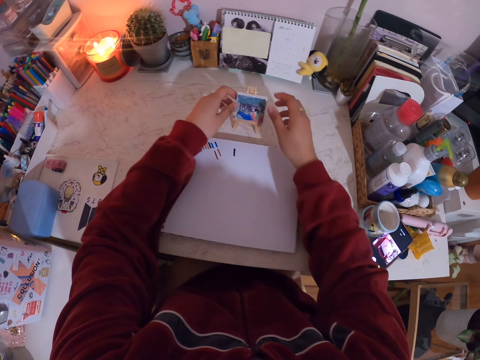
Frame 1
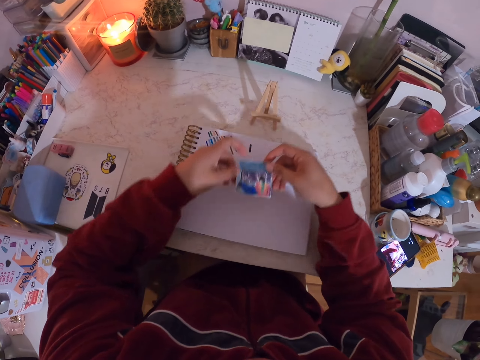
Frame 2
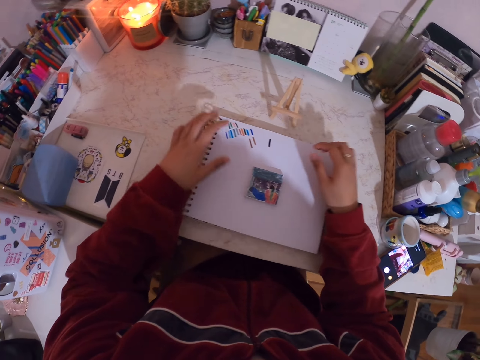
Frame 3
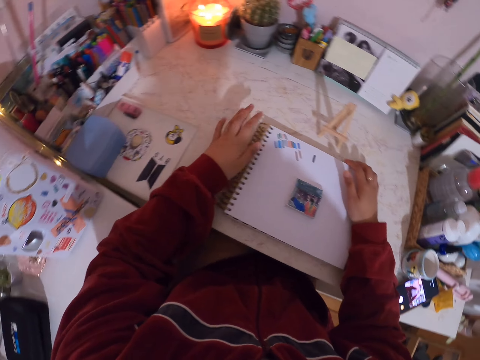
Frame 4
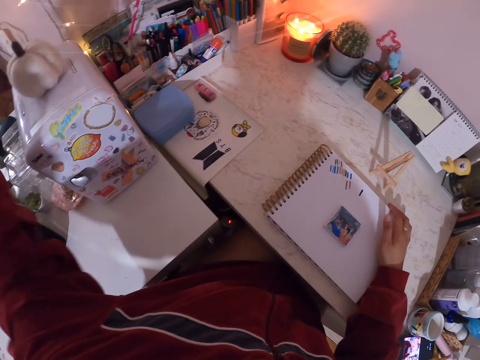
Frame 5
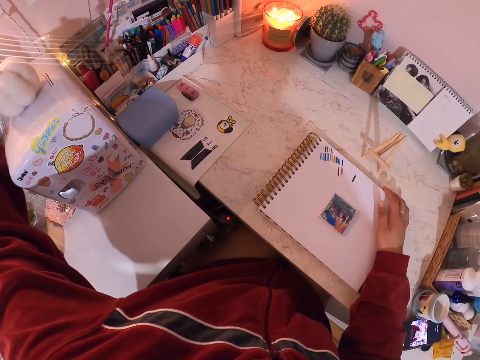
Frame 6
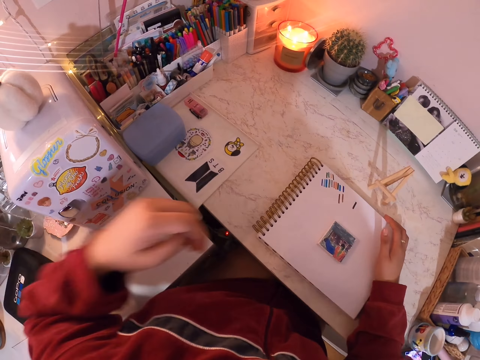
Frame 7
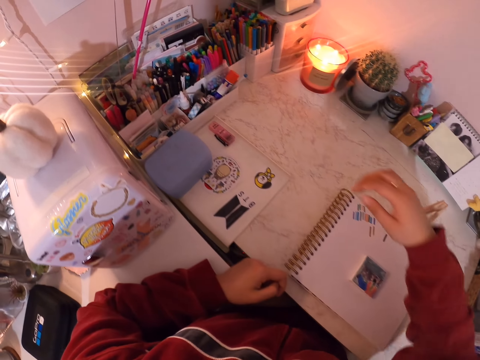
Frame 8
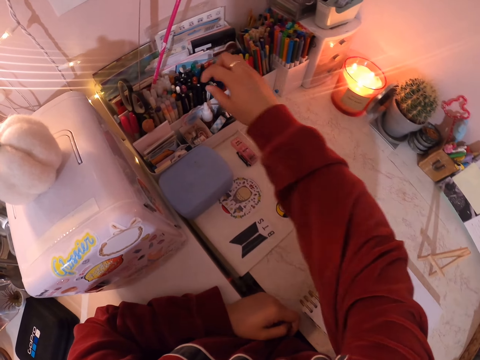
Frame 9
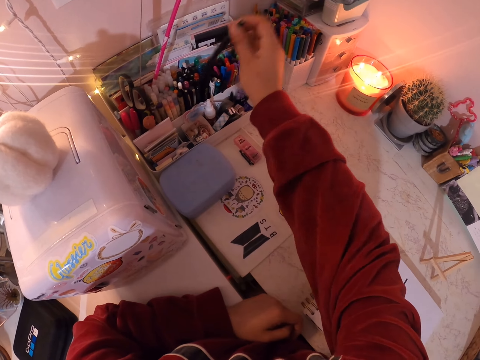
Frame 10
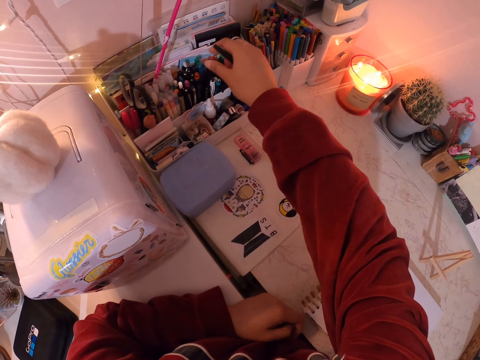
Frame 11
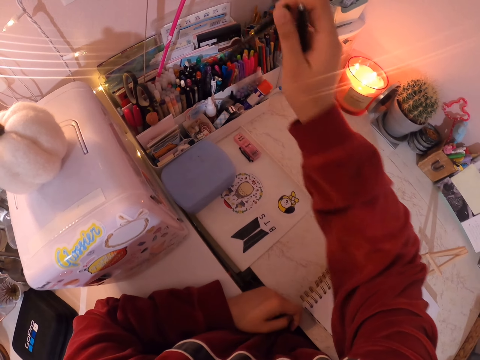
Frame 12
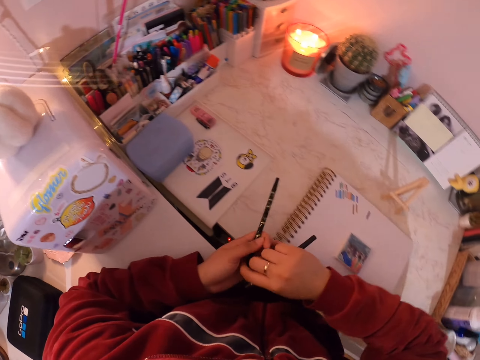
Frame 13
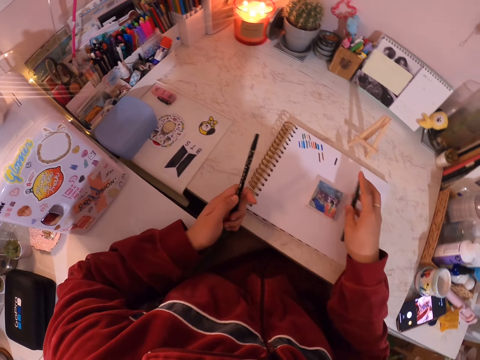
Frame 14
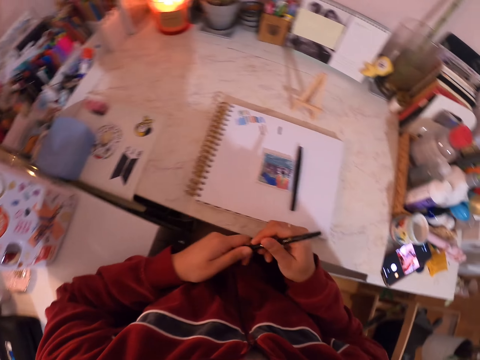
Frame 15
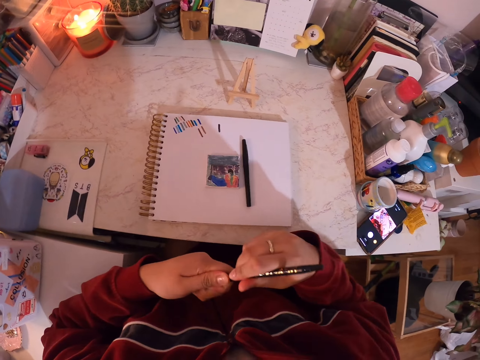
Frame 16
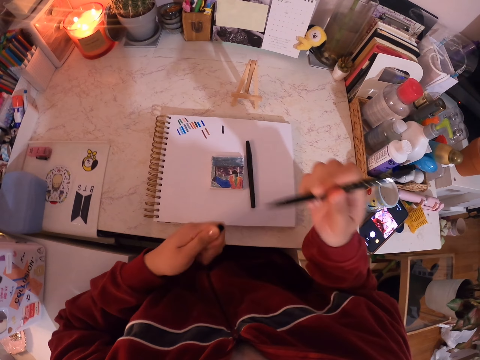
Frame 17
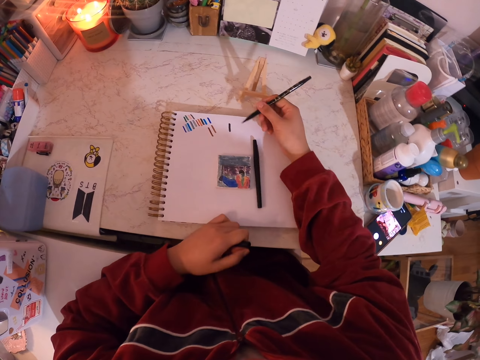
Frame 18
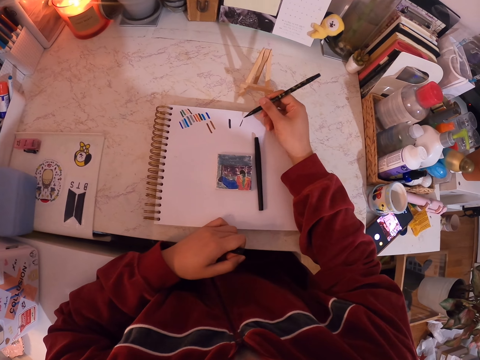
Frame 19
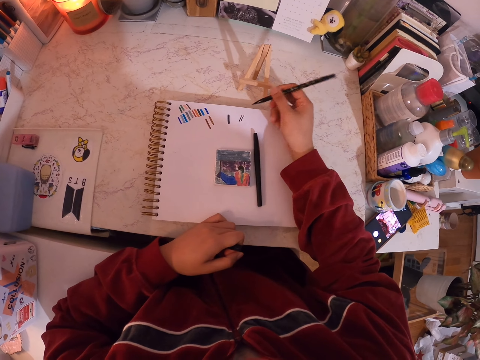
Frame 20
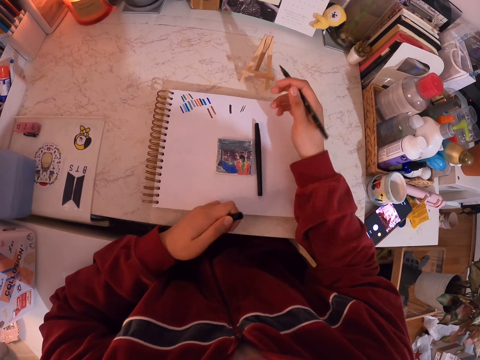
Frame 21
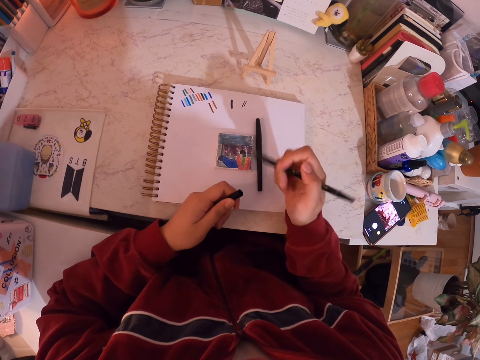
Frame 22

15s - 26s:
The camera wearer puts the miniature painting on top of the book. They turn on the lights. They pick two painting pens. They hold one pen and place one pen on top of the book. They open the lid of the pen. They write on the book with the pen. They draw on the book.

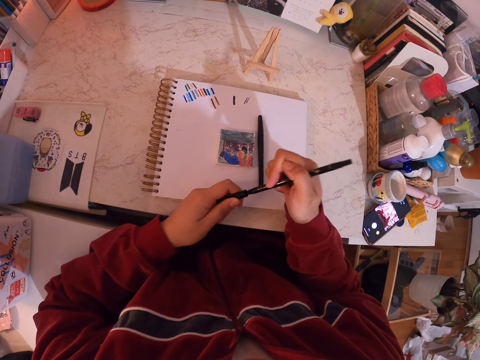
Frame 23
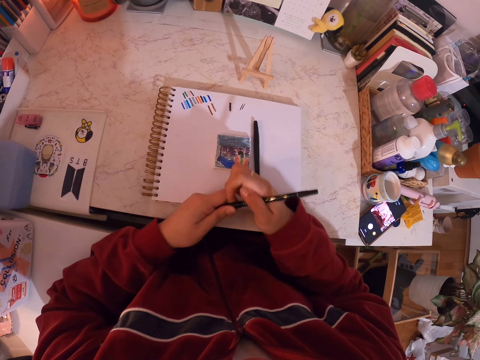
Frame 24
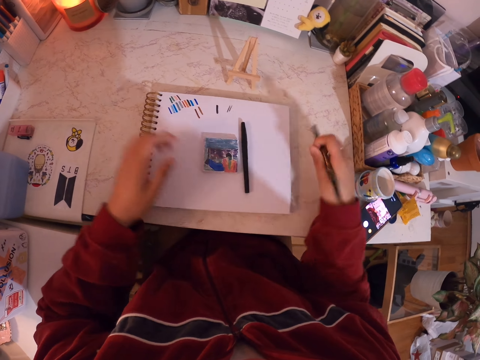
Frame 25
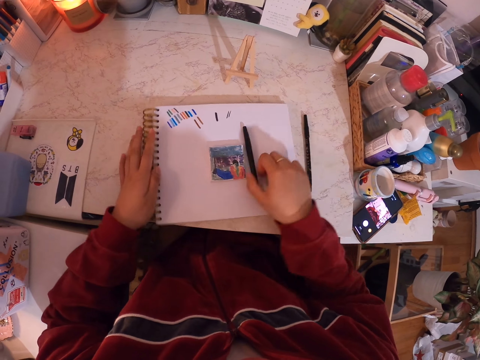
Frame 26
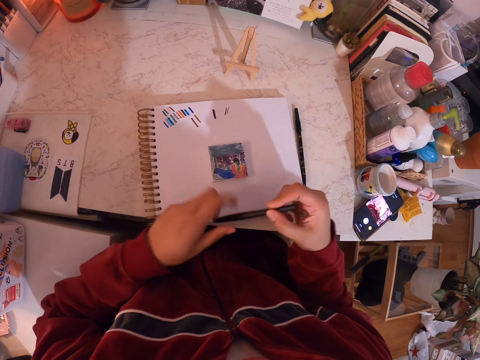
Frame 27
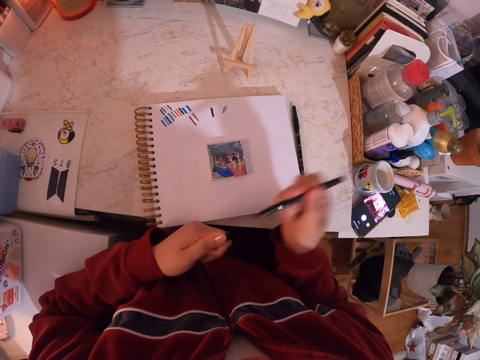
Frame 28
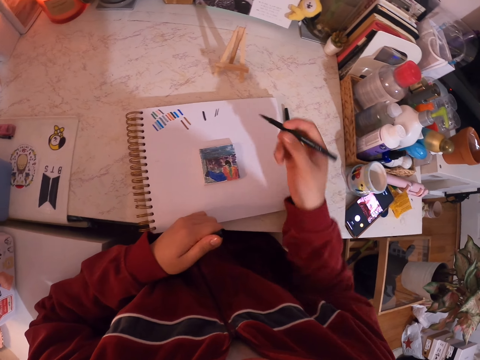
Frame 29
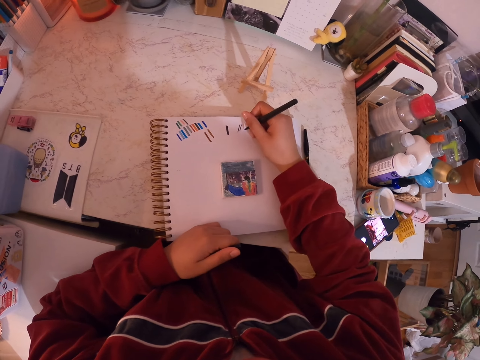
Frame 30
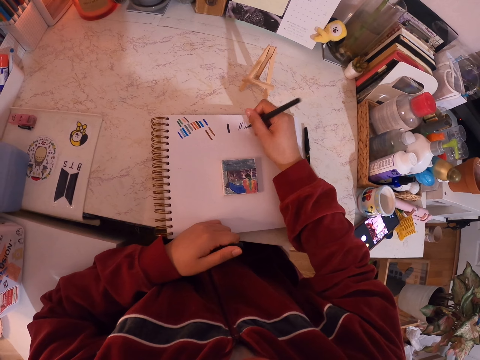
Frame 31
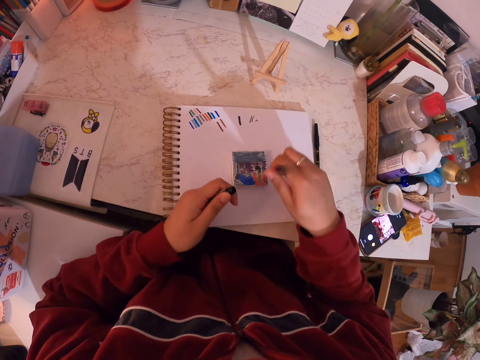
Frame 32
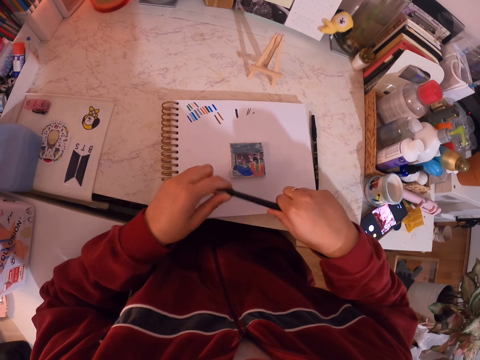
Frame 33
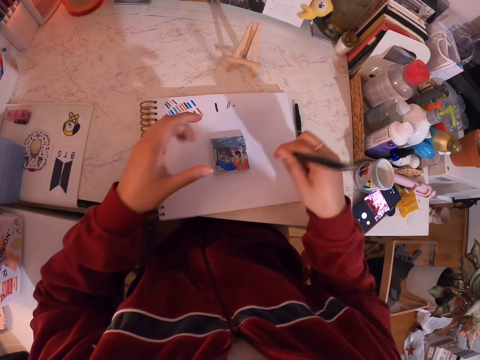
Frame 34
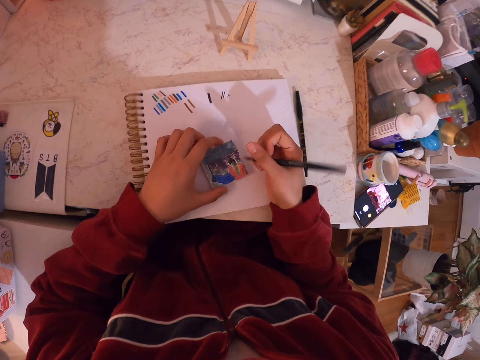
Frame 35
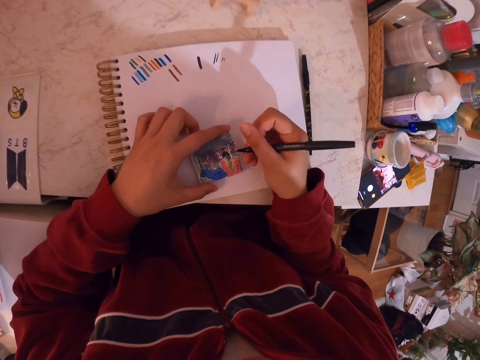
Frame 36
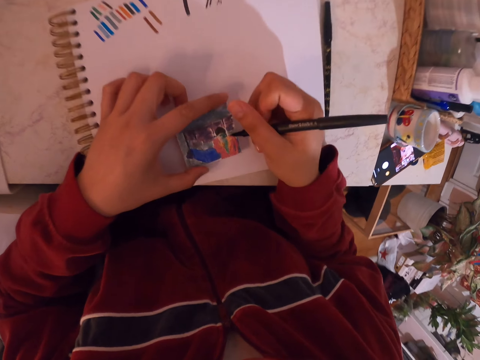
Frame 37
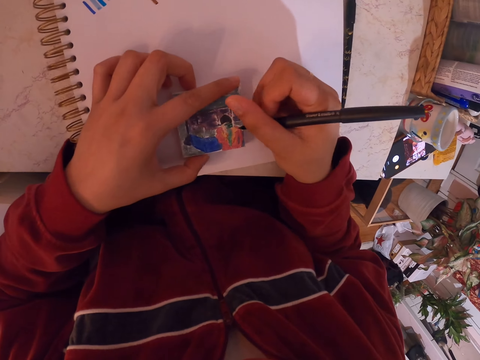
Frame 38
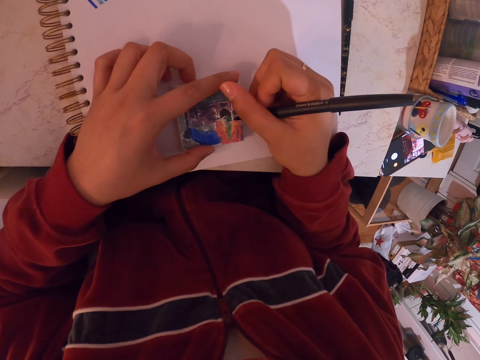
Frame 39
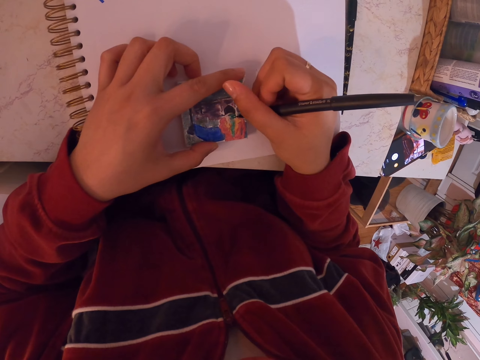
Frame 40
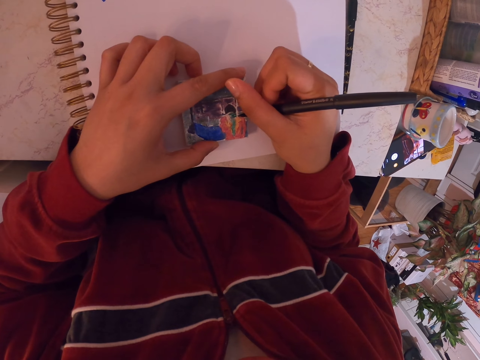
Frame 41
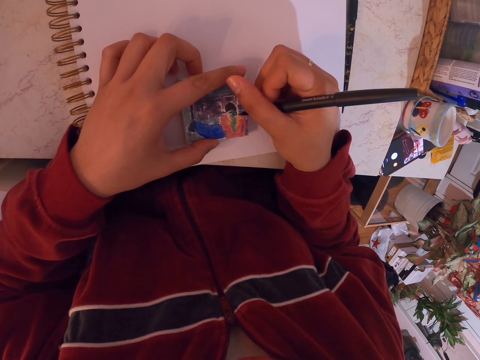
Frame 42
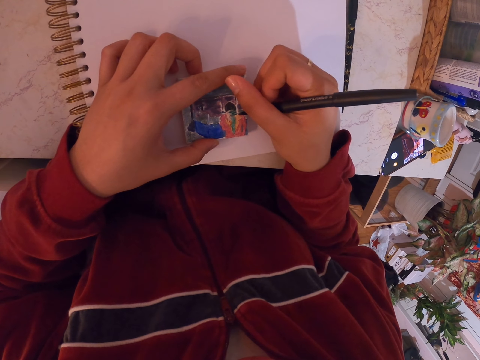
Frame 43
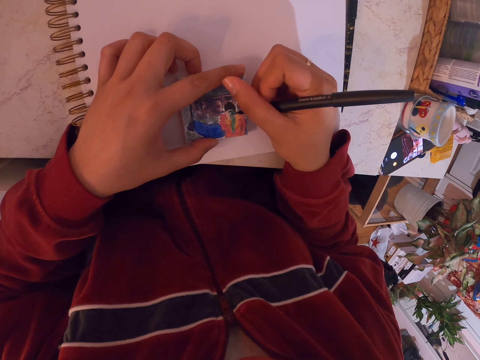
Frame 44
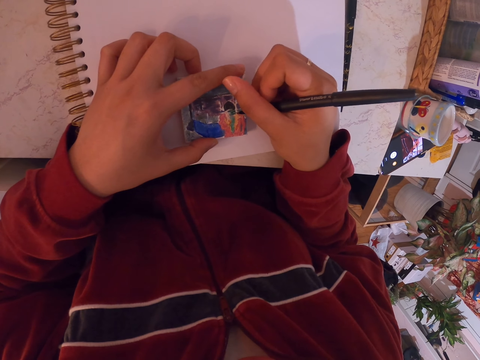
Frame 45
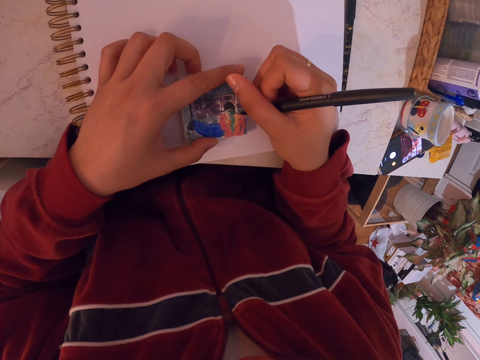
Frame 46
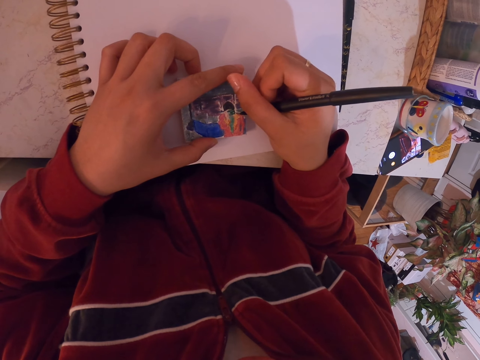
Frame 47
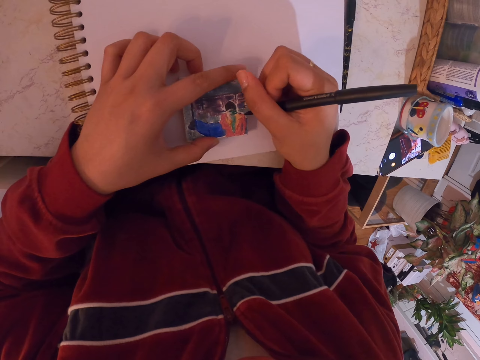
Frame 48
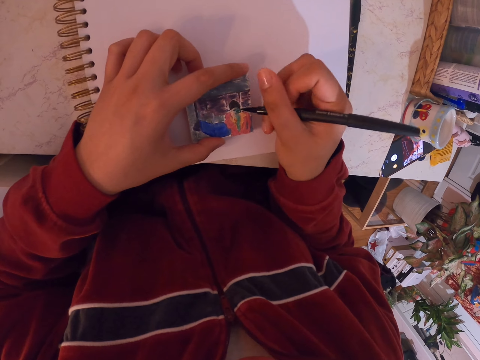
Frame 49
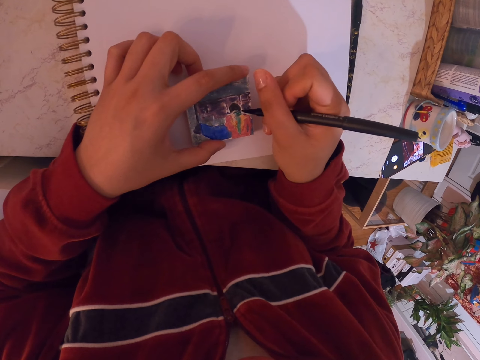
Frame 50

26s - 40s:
The camera wearer closes the pen with a lid. They place the pen on the table. They pick another pen. They open the lid of the pen. They write on the book with the pen. They draw on the book. They close the pen with the lid. They hold the pen. They draw over the miniature painting. They paint the art with a painting pen.
